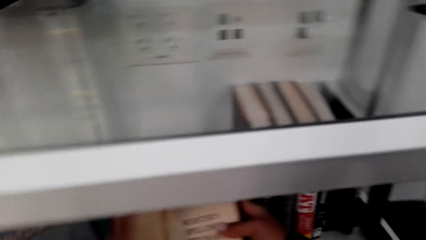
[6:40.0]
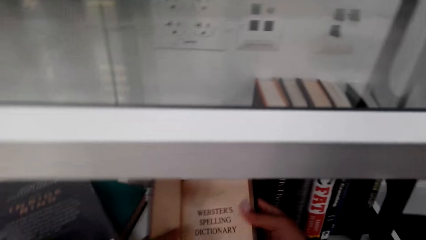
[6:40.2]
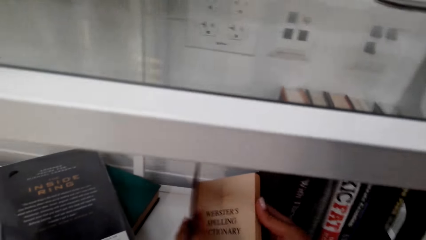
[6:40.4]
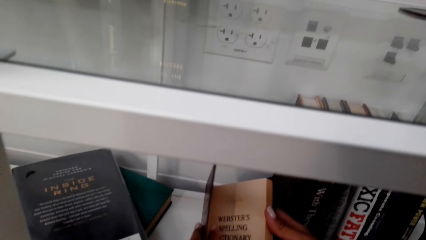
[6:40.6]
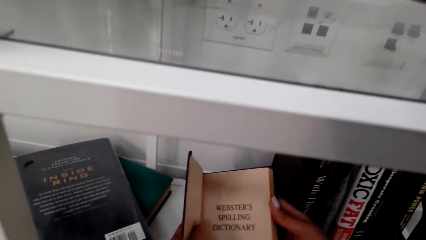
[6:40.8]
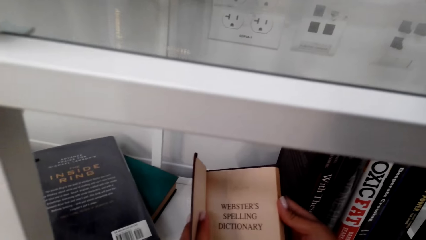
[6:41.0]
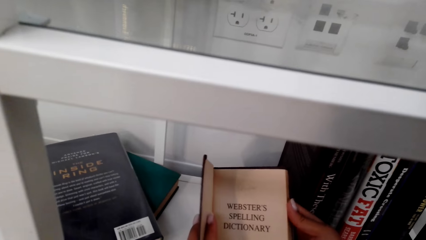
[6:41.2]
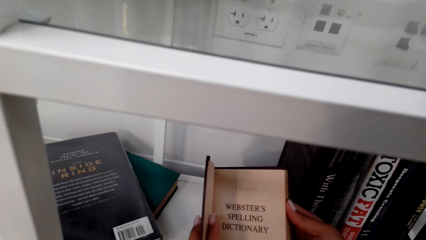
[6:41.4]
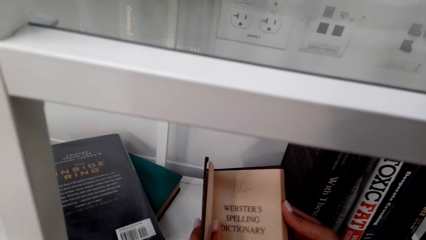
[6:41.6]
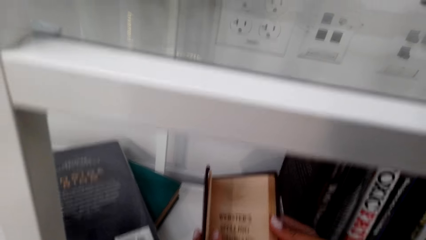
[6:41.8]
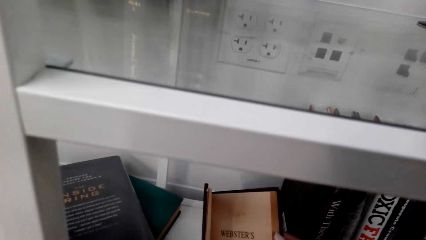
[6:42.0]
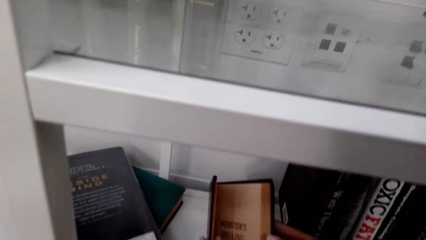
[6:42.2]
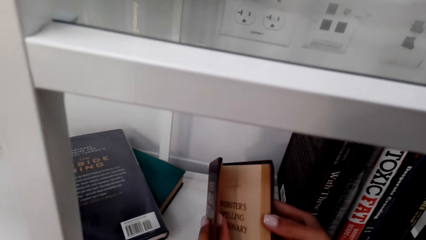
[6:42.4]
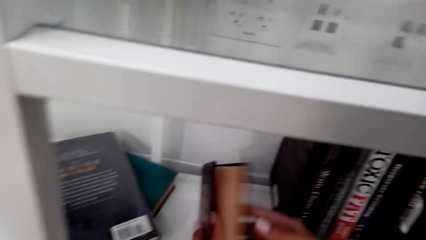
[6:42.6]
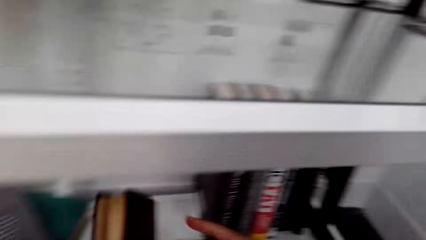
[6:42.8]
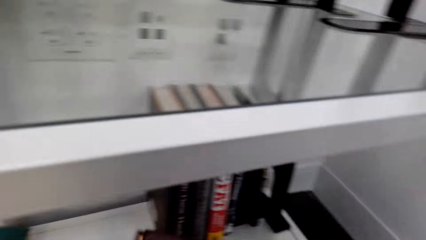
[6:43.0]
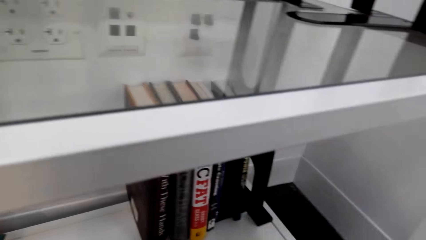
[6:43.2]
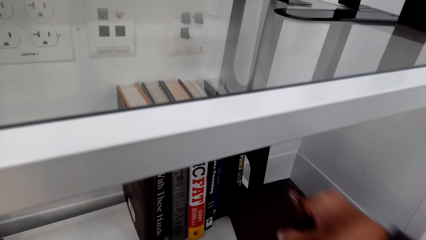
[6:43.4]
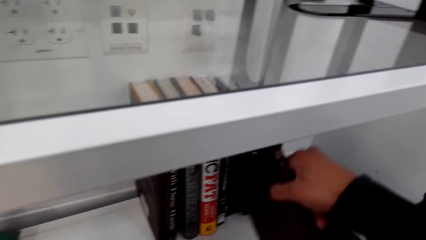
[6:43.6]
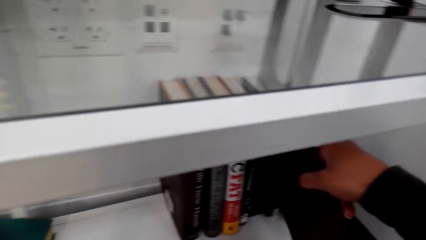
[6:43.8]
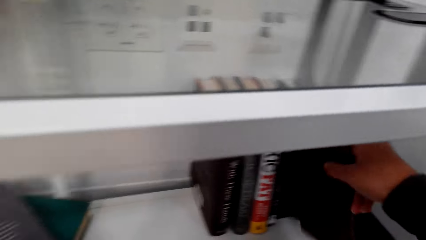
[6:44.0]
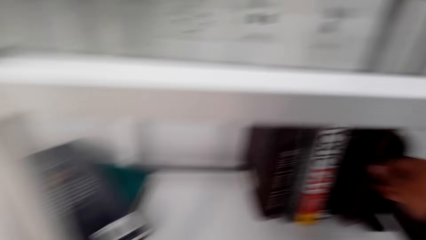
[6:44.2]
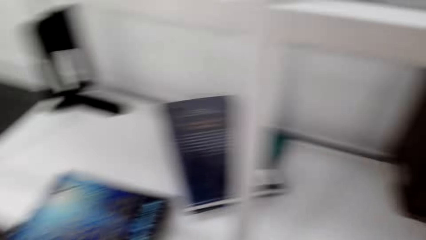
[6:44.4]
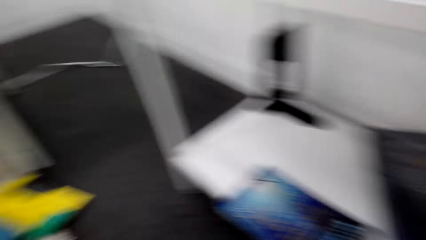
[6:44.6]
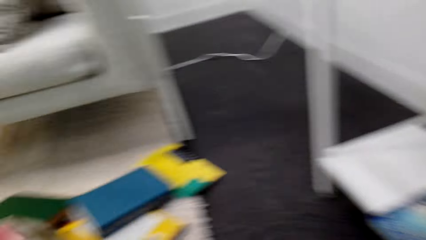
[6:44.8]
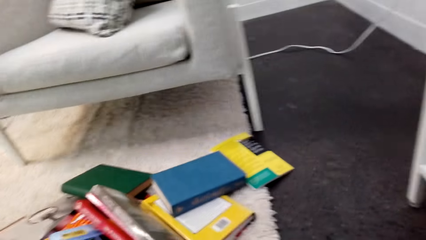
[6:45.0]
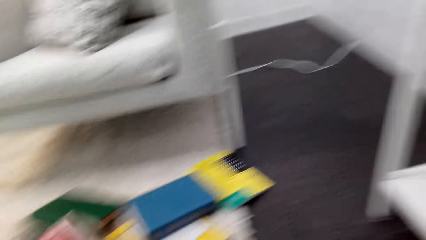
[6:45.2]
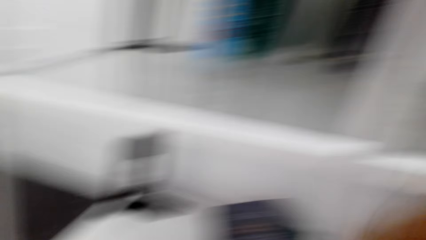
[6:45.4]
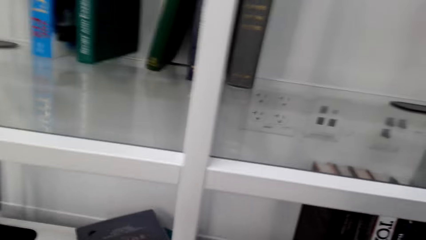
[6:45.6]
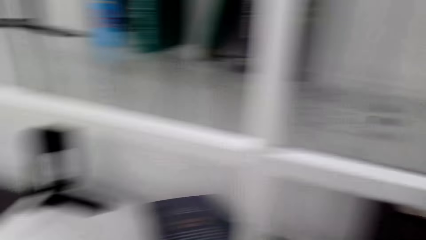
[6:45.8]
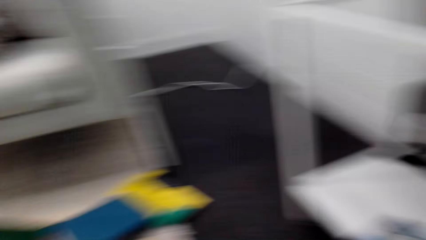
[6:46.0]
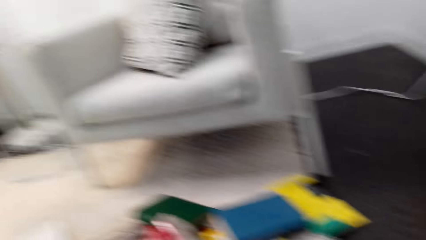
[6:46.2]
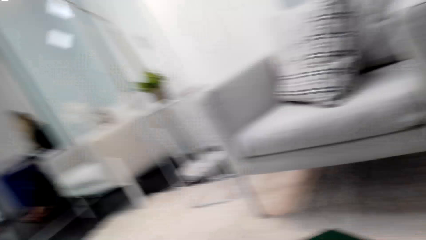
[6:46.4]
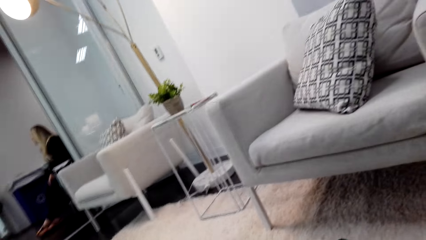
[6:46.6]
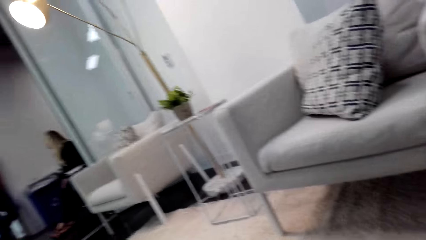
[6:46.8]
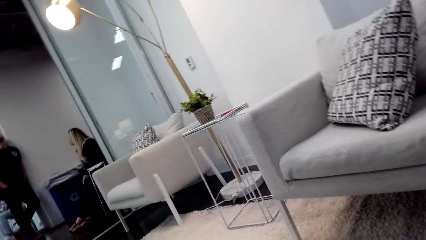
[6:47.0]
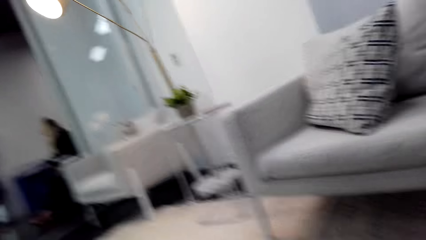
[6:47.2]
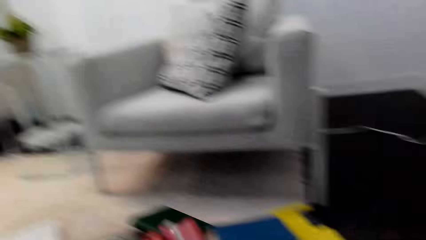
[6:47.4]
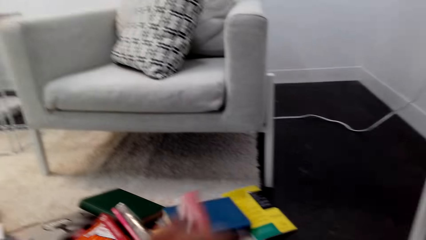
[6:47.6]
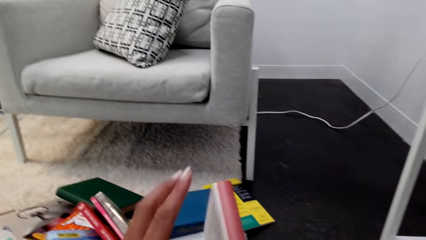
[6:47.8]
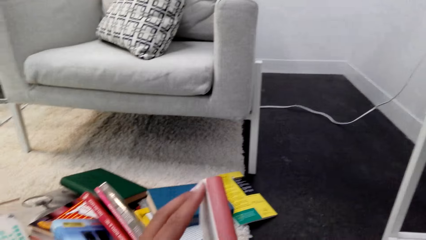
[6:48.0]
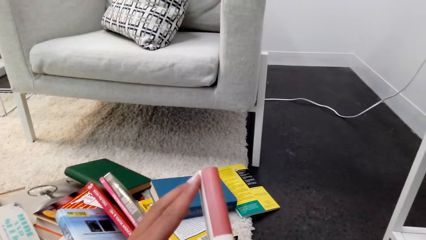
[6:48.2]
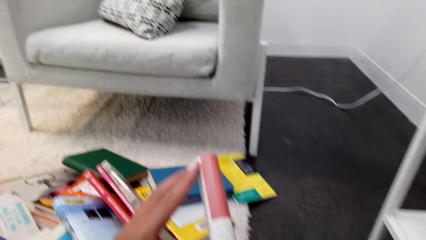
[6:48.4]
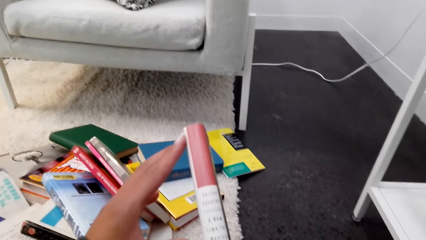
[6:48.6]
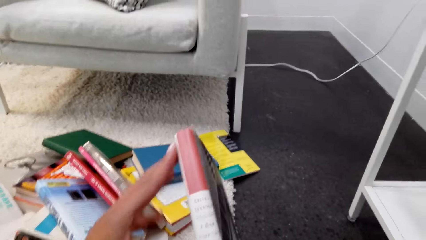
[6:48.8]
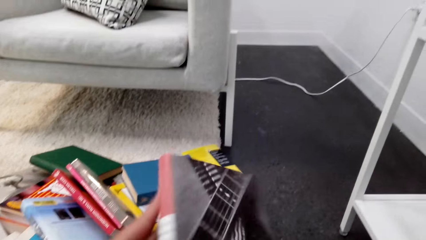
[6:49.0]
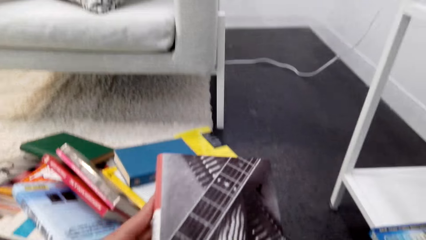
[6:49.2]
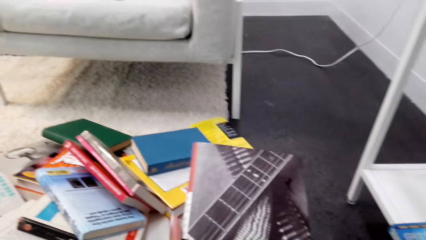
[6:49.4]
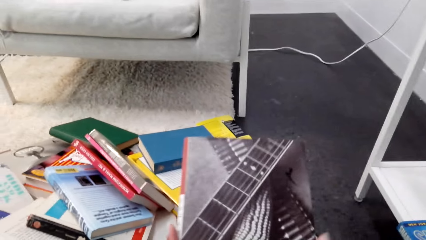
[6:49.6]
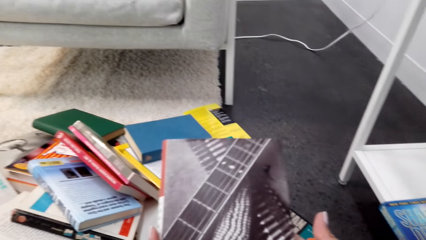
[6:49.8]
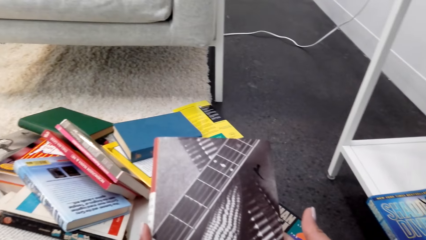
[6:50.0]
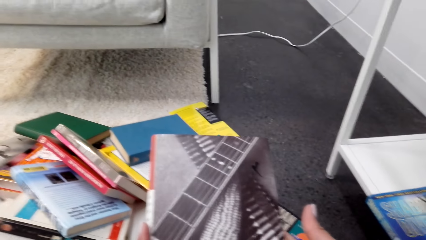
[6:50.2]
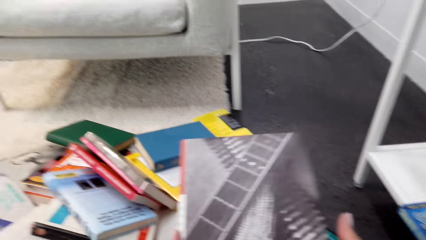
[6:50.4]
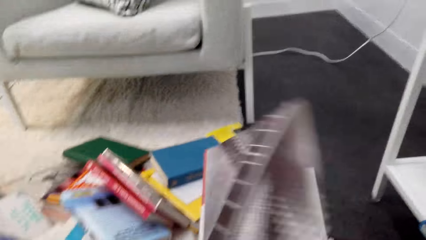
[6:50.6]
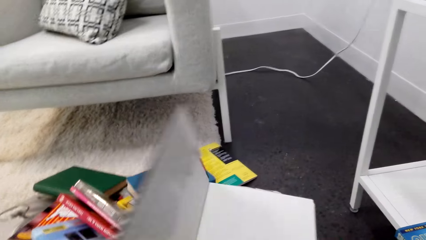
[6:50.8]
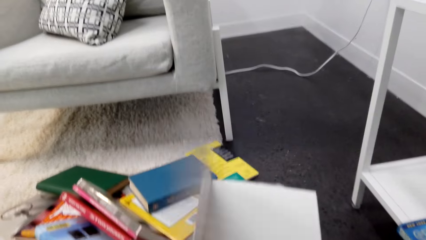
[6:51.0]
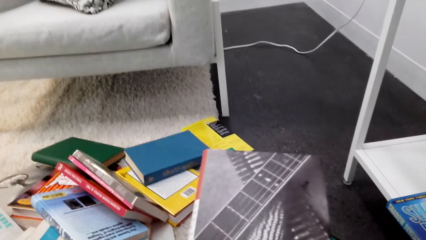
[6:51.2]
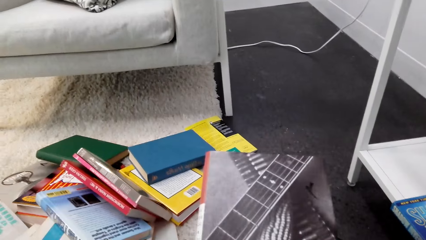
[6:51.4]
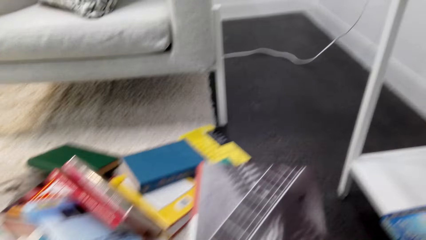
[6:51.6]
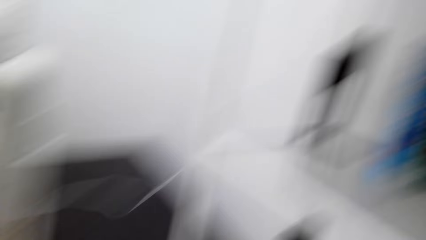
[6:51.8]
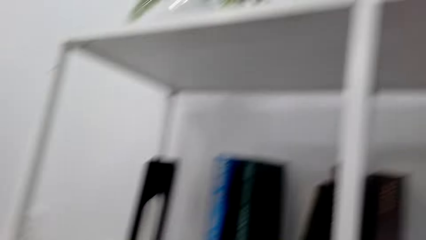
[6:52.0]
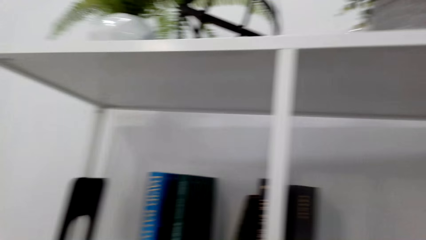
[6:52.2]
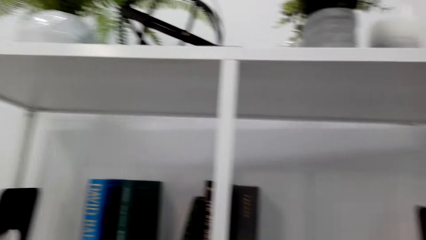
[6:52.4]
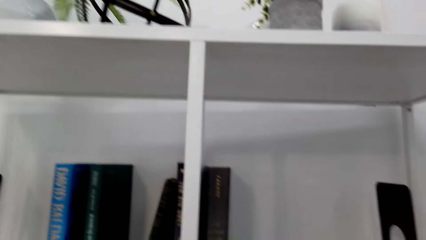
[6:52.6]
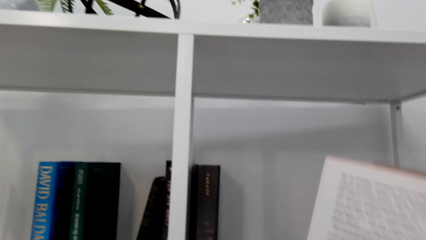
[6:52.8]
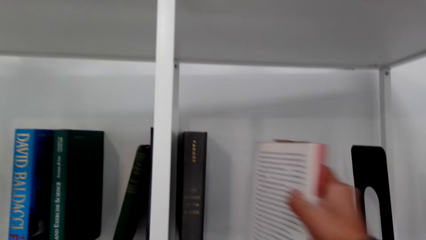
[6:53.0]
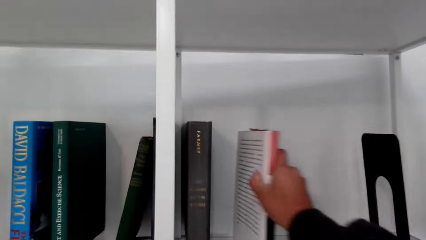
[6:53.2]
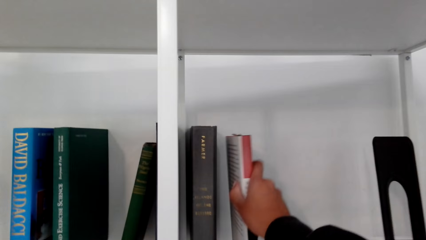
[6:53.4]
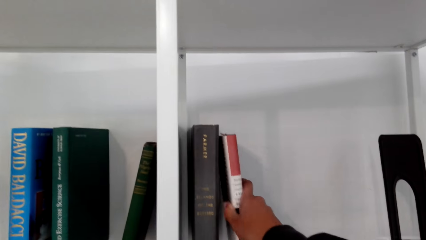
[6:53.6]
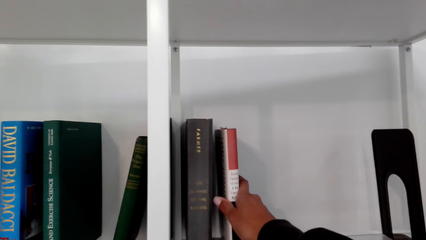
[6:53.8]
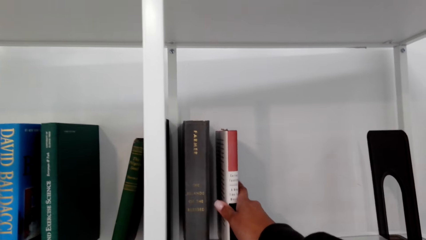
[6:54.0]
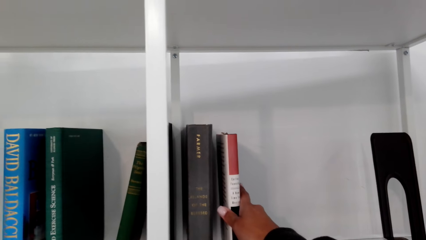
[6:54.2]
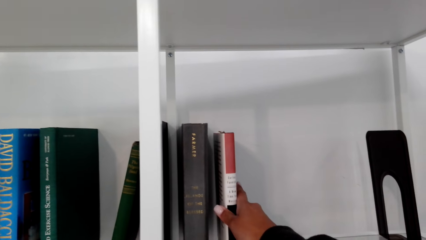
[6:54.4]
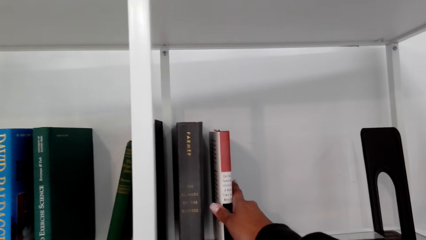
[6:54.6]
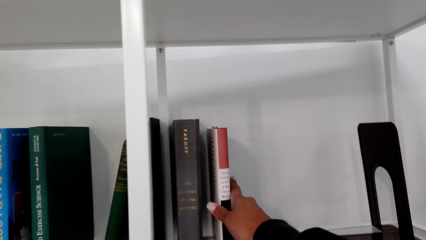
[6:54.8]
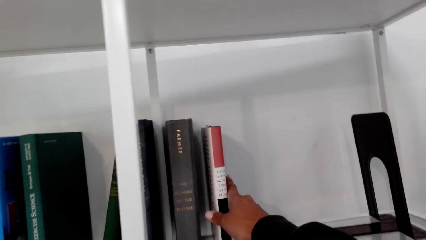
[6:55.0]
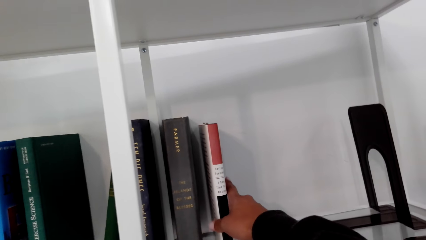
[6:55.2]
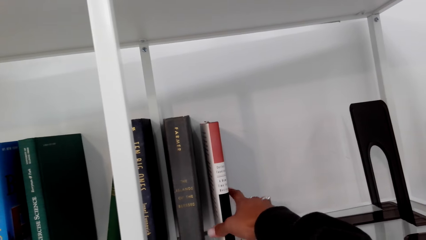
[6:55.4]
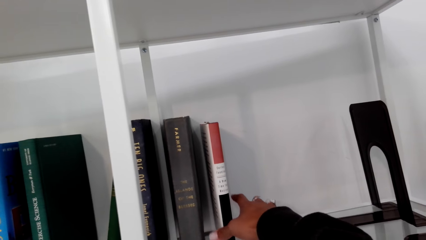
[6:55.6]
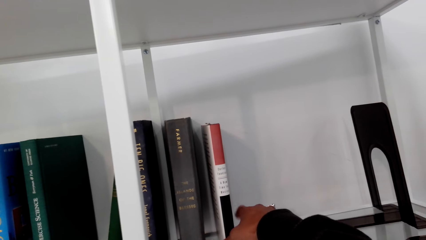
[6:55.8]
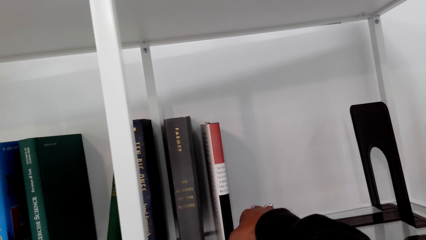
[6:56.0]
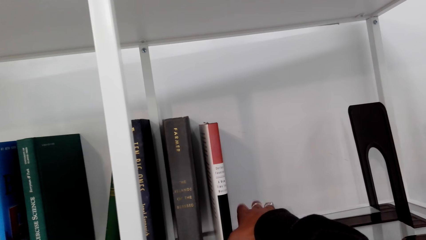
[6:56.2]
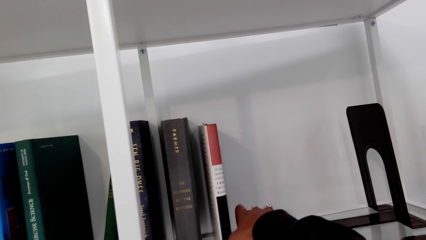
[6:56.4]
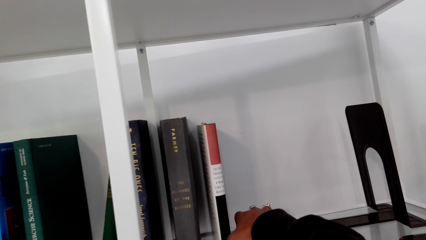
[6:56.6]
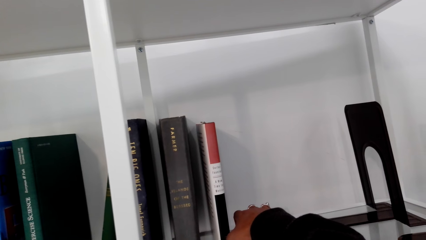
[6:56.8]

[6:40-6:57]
The camera wearer looks at the book. They place the book on a shelf. They turn around. They look at the shelf. They turn around. They grab a book. They open the book. They look at the shelf. They put the book on the shelf. They tap fingers on the shelf.
